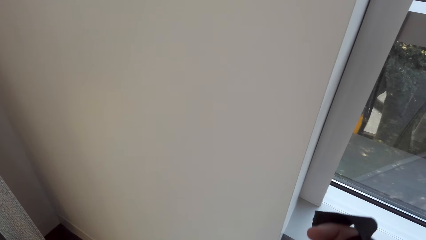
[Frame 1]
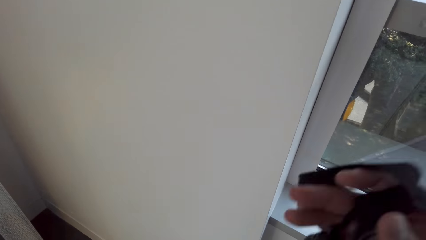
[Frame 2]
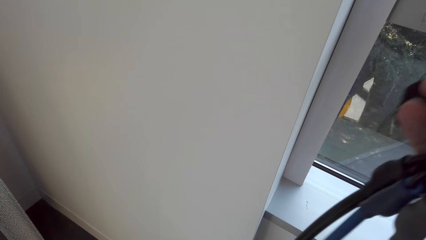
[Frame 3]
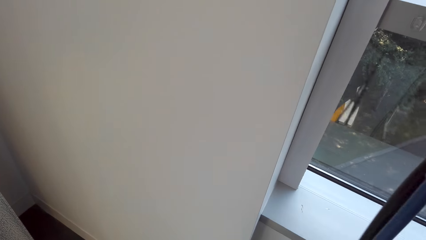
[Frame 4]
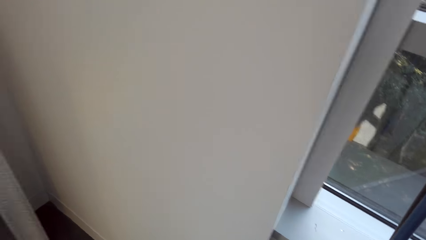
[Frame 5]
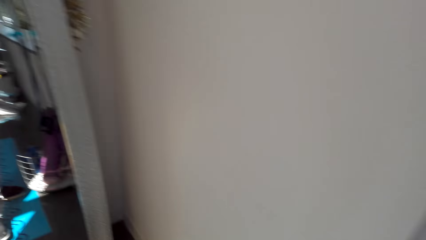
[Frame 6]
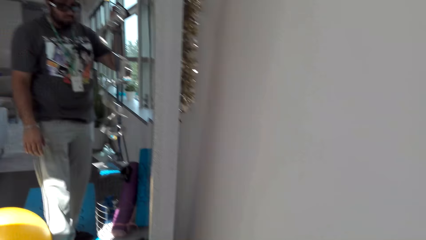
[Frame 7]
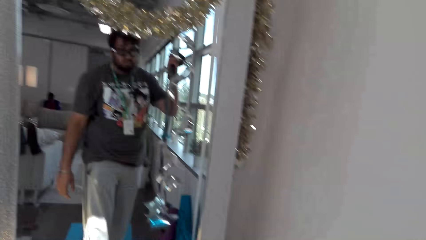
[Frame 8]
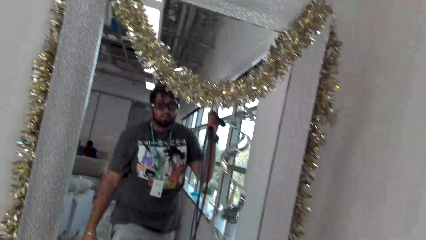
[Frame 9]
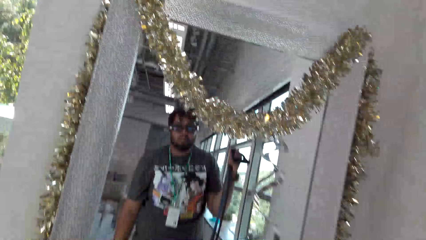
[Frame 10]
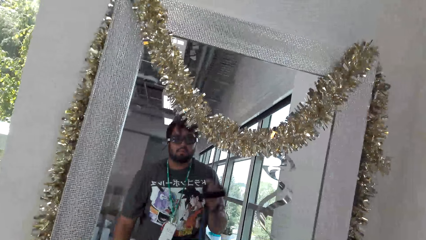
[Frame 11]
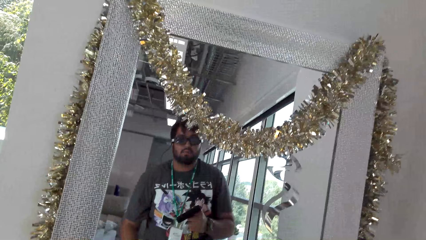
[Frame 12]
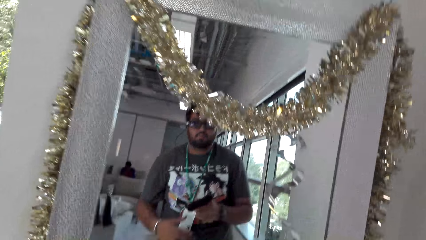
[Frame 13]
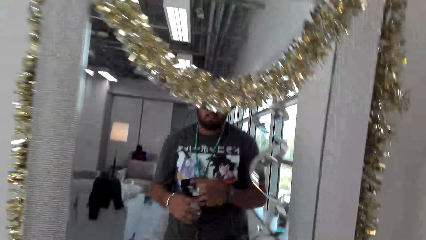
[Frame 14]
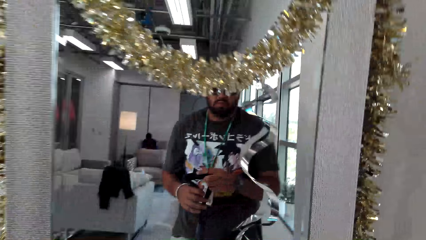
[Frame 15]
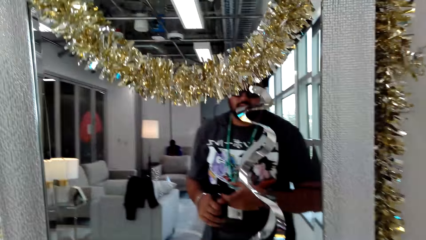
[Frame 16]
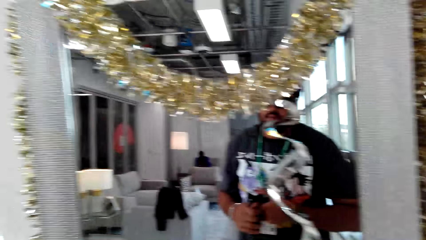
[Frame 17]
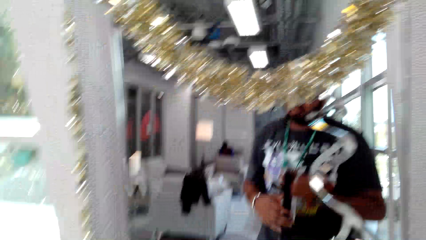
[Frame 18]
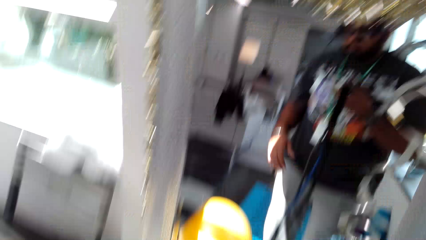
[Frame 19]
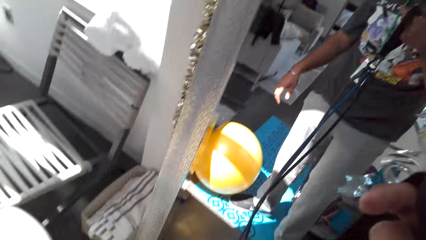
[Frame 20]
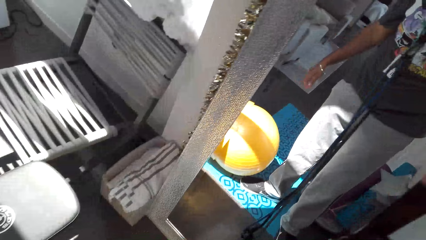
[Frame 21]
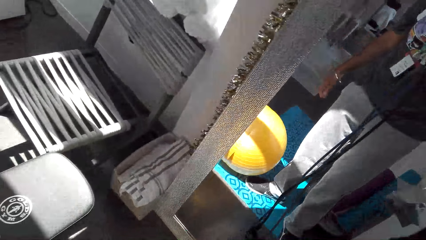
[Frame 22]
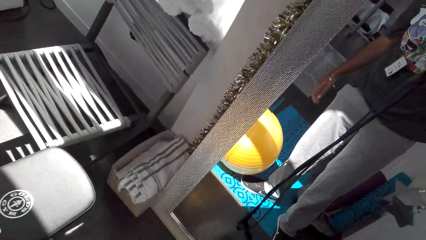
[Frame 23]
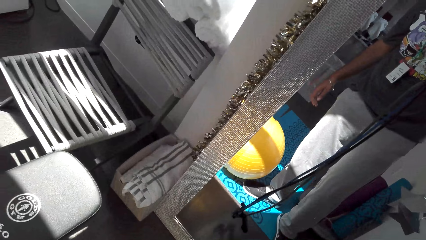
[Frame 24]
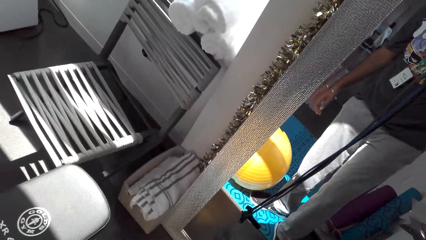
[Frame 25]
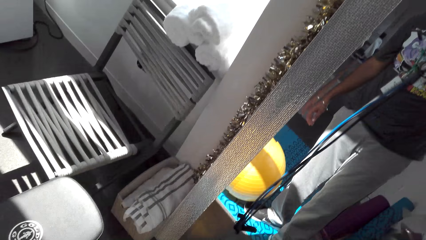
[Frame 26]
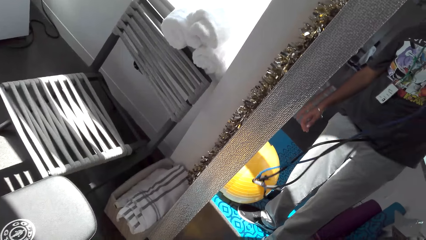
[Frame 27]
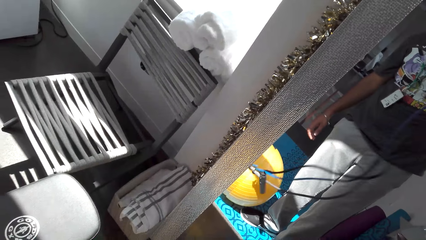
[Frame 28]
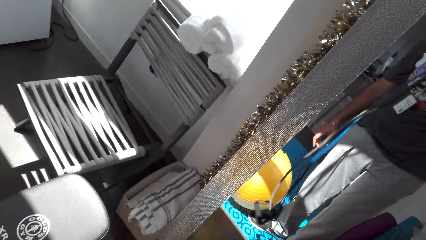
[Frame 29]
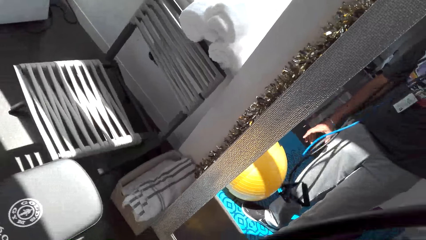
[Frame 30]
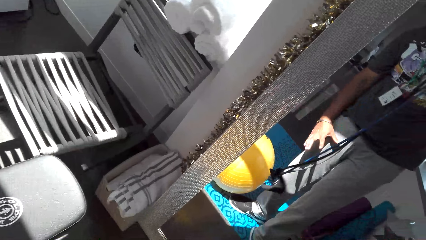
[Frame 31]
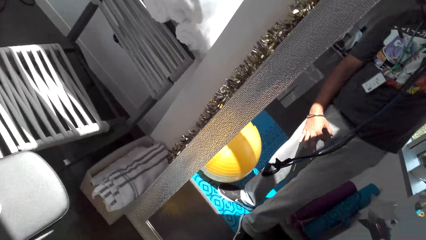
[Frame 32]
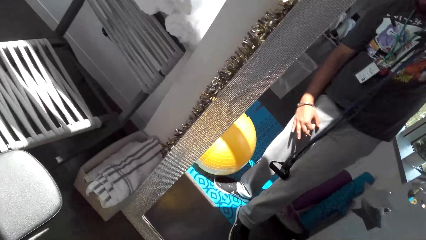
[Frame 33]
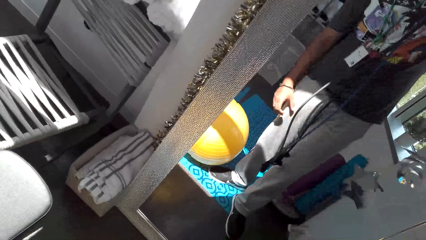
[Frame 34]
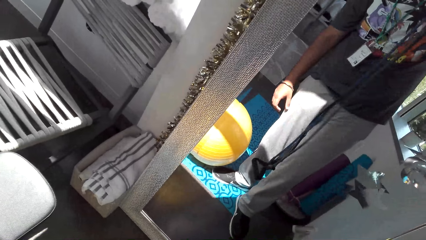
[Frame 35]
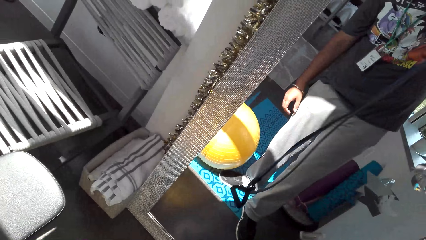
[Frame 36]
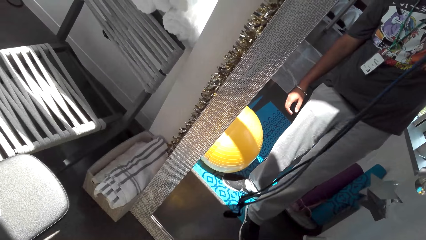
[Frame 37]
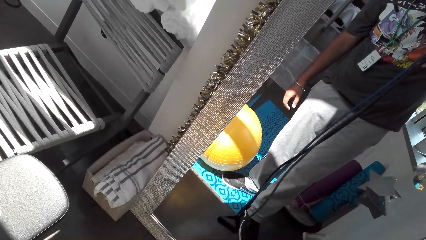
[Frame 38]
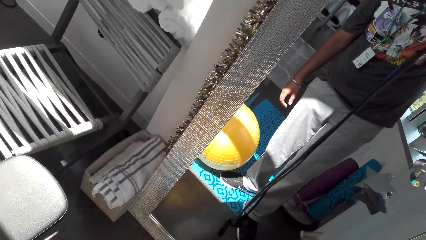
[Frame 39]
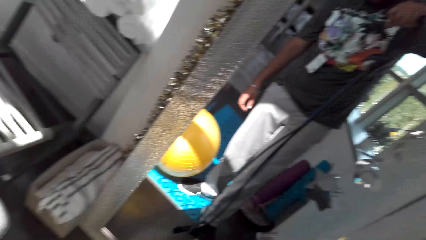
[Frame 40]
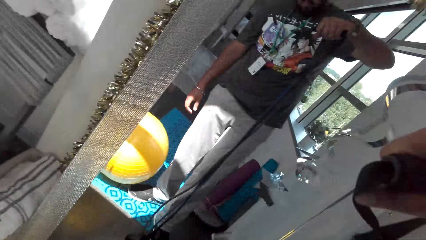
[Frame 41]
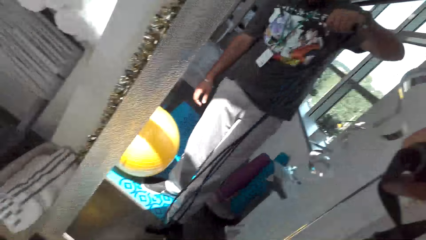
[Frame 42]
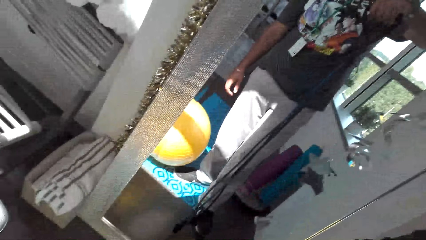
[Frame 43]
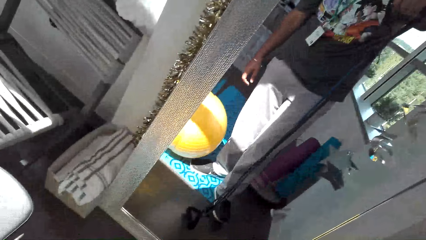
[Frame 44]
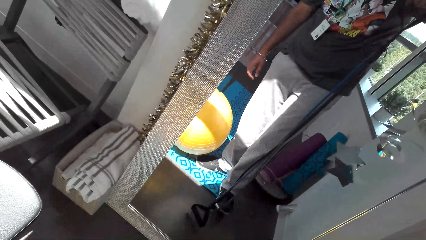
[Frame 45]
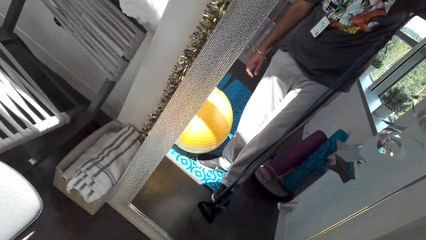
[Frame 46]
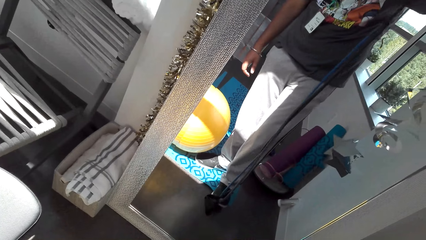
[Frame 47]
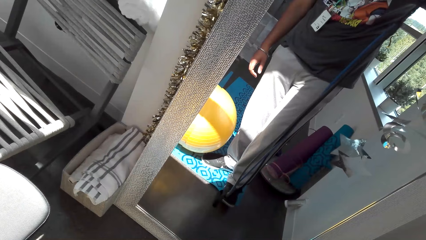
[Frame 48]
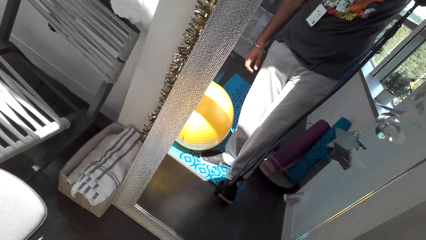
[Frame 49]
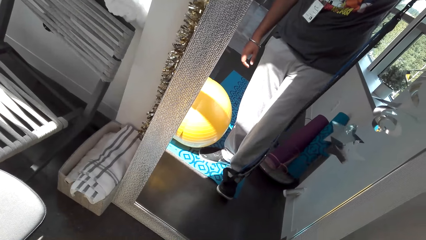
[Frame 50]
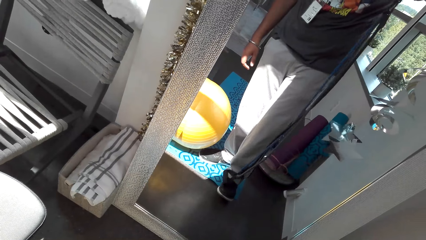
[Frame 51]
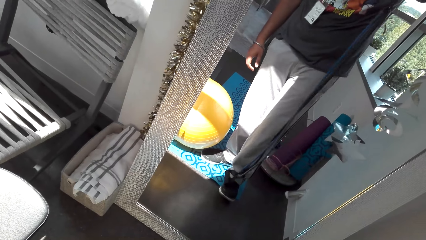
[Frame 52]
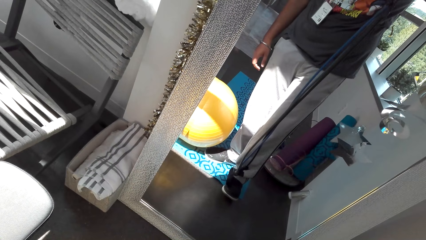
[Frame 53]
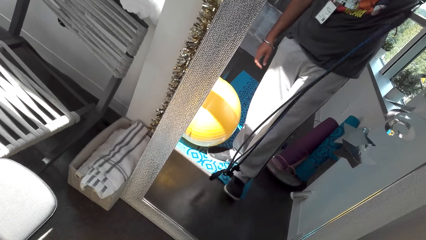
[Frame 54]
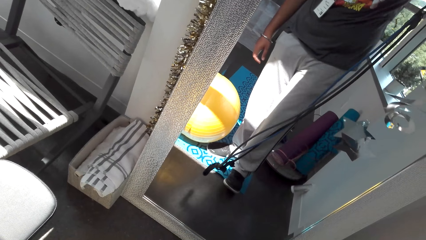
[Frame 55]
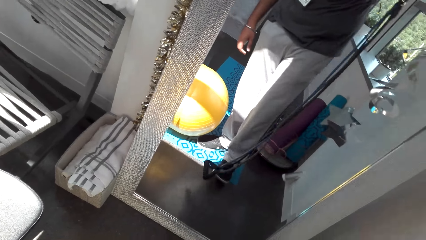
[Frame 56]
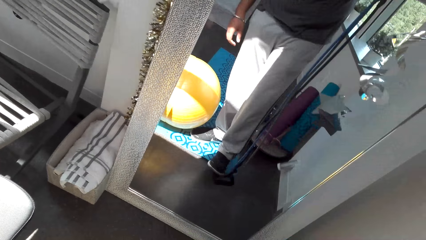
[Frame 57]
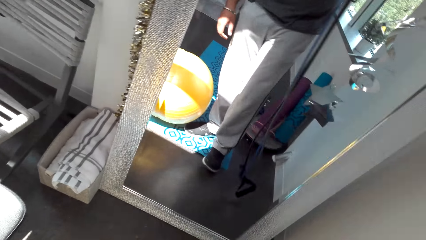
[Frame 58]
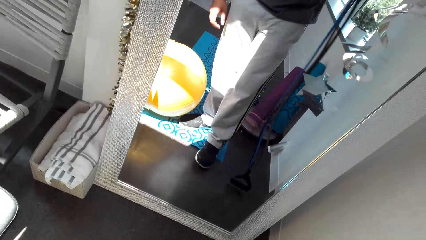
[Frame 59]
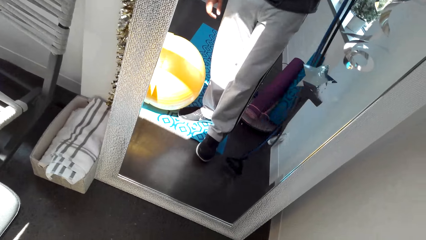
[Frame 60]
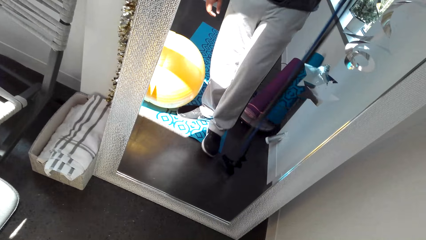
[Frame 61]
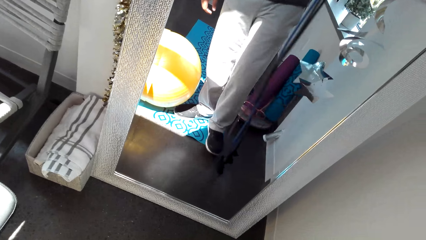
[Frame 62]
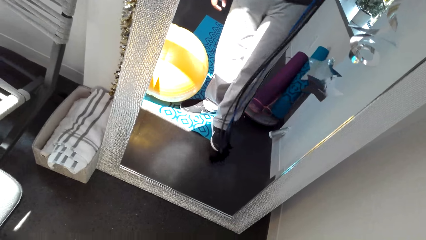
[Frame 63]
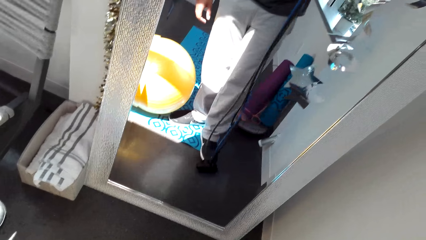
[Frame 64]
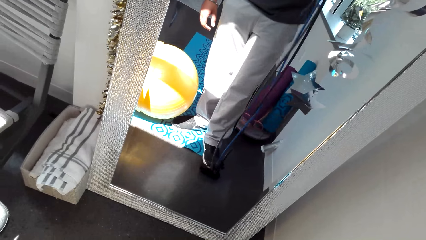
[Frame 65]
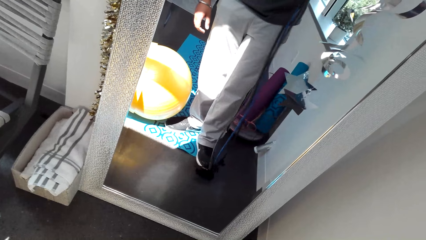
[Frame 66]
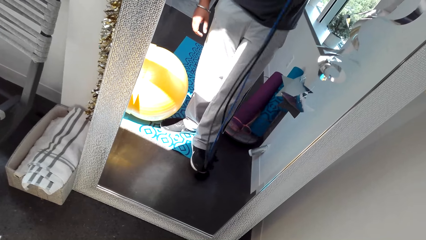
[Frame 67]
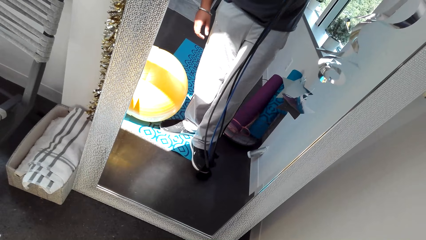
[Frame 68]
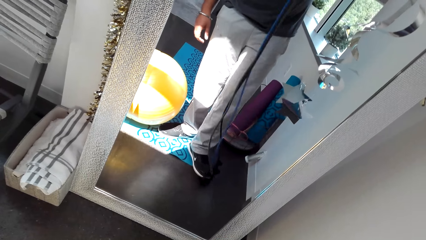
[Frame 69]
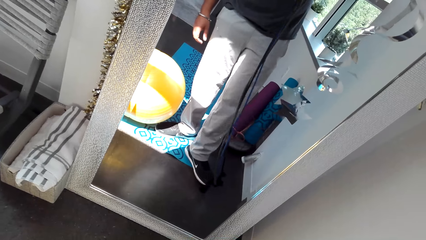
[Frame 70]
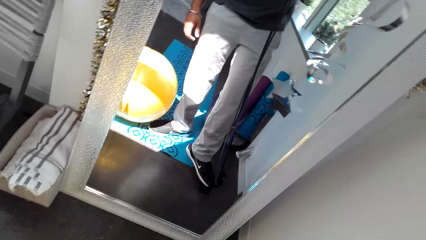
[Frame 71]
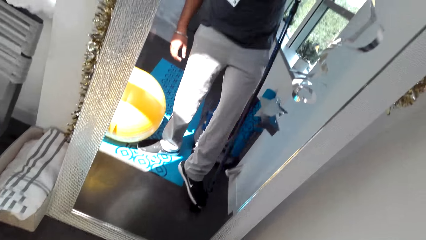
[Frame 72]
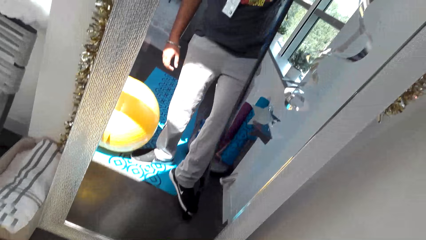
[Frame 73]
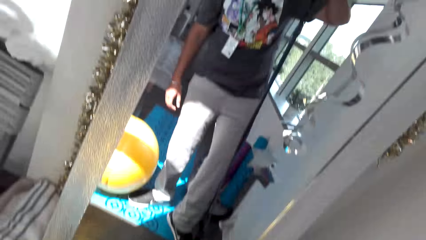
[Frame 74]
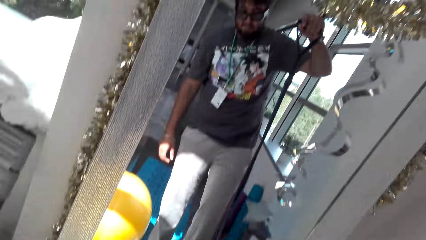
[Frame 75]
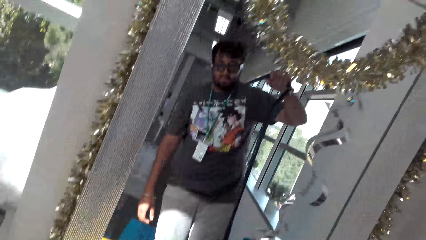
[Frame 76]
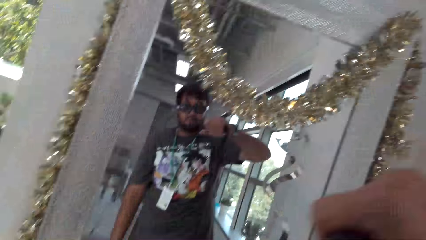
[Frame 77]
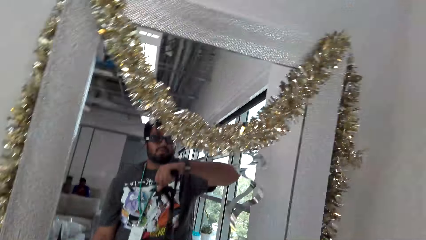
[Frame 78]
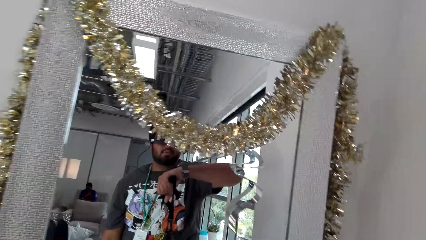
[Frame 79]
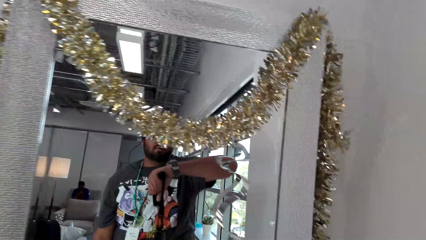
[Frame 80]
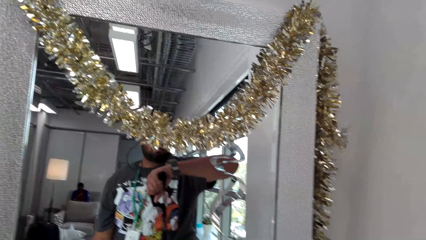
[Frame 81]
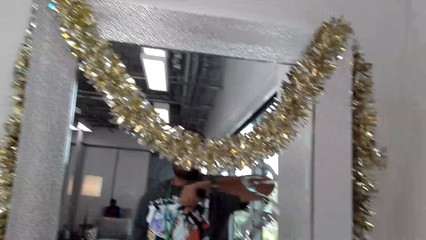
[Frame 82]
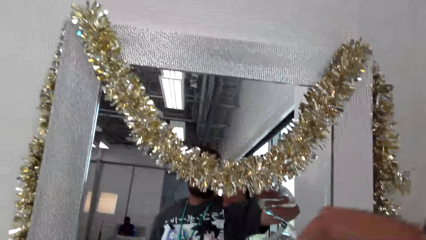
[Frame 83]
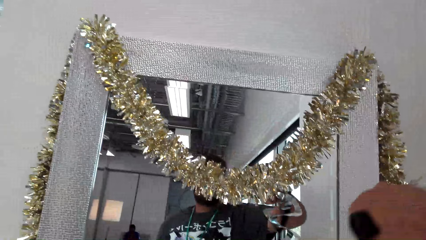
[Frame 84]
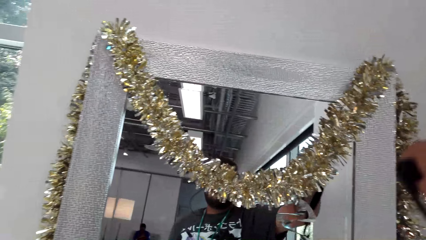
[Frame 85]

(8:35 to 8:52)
The camera wearer picks up the rope. They look at the mirror, hold the resistance band with the left hand and swing the resistance band. They step on the resistance band with the left leg. They look at the watch.
